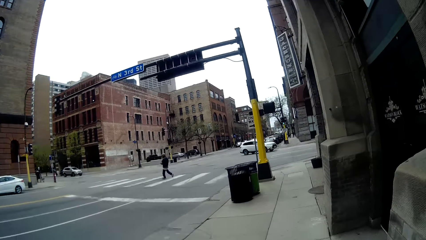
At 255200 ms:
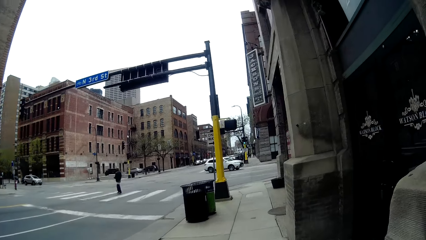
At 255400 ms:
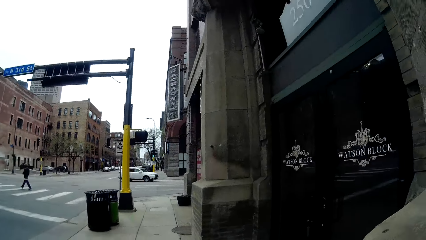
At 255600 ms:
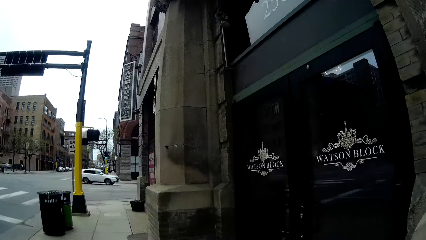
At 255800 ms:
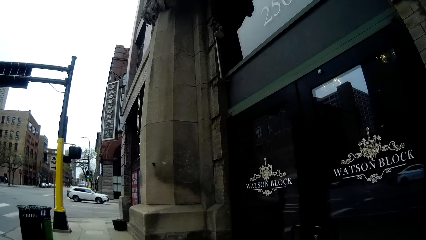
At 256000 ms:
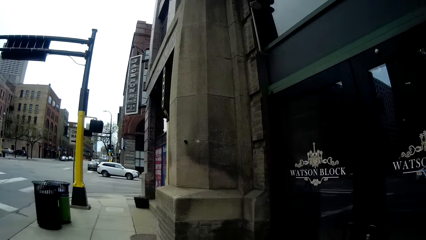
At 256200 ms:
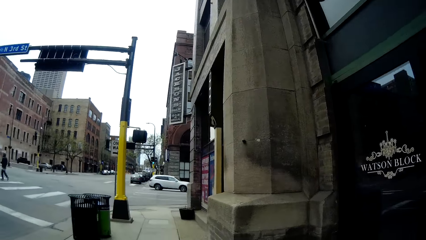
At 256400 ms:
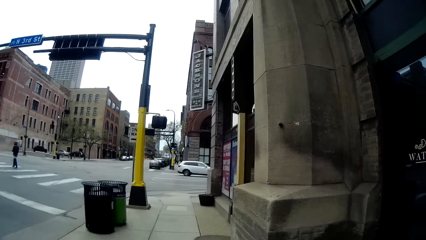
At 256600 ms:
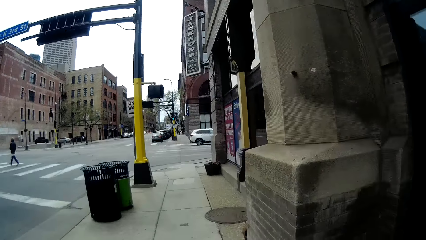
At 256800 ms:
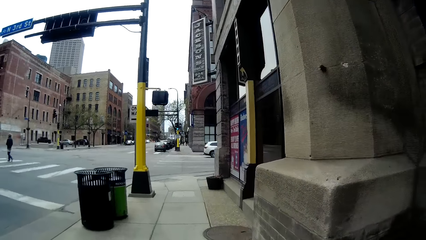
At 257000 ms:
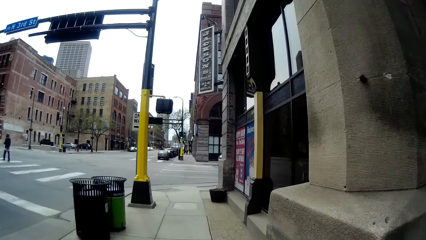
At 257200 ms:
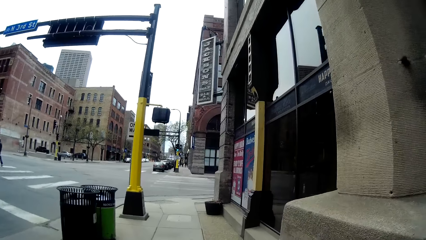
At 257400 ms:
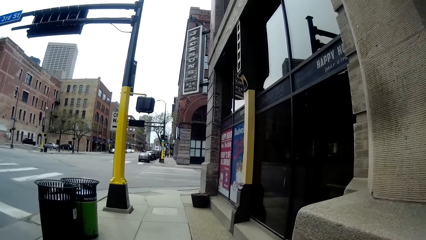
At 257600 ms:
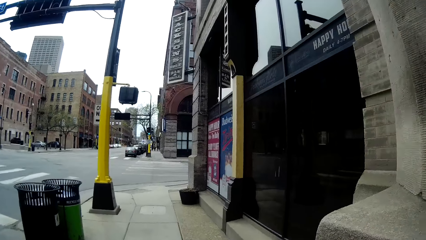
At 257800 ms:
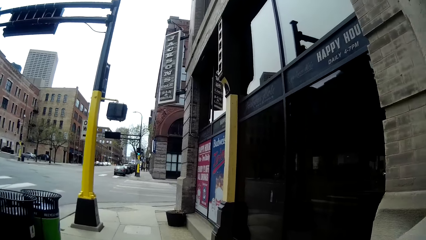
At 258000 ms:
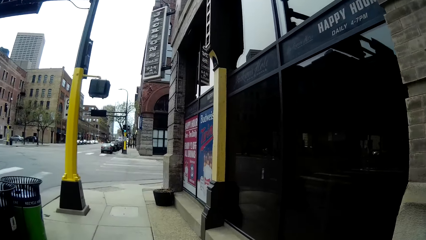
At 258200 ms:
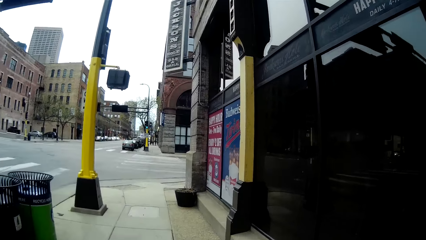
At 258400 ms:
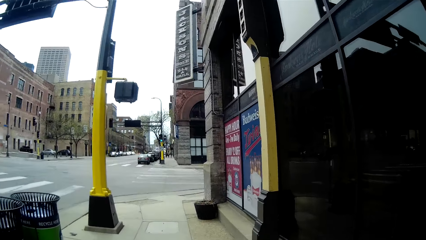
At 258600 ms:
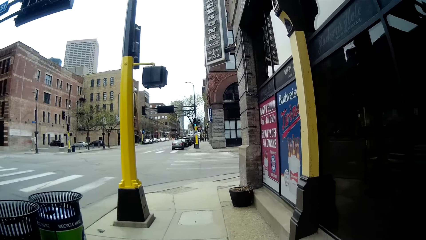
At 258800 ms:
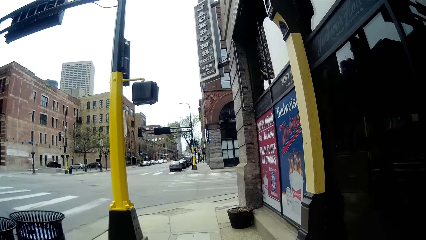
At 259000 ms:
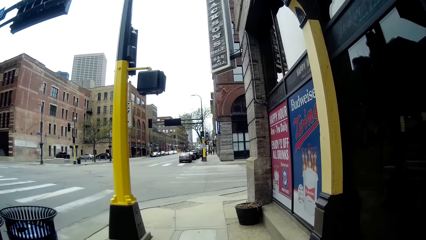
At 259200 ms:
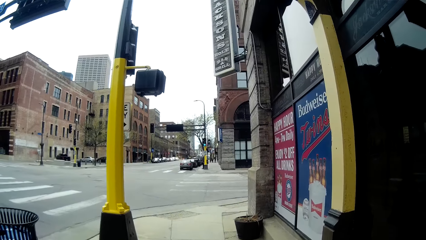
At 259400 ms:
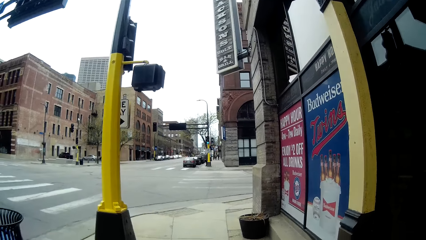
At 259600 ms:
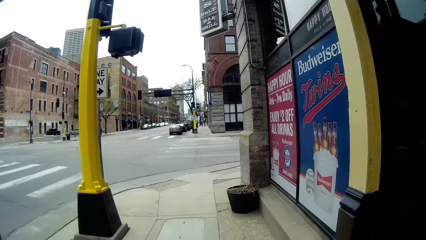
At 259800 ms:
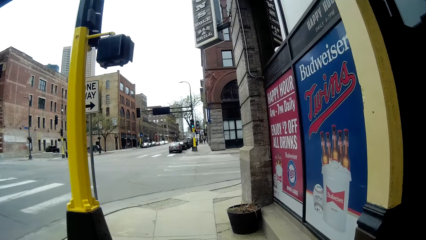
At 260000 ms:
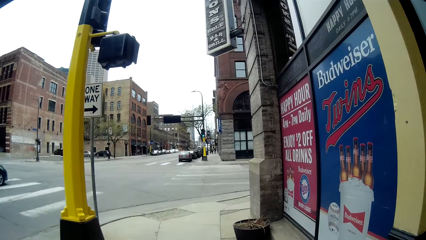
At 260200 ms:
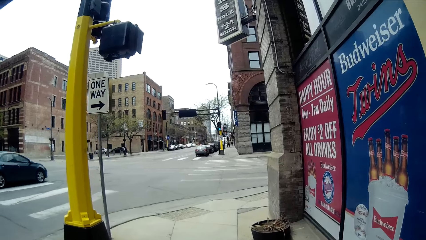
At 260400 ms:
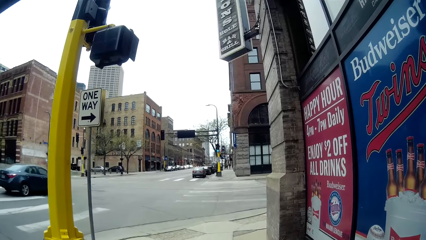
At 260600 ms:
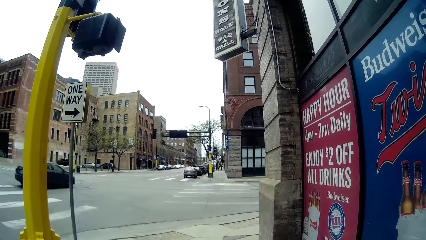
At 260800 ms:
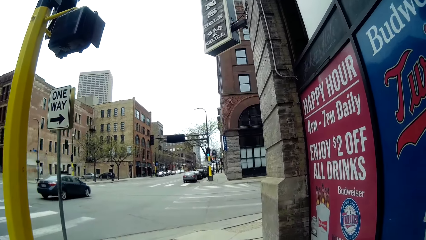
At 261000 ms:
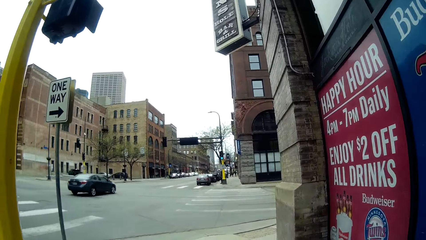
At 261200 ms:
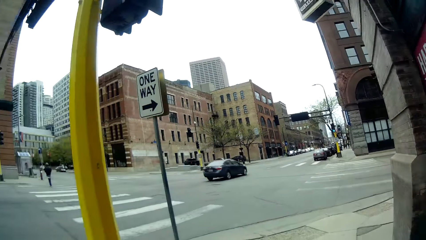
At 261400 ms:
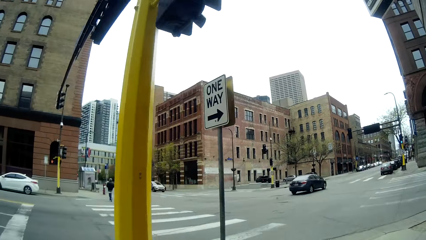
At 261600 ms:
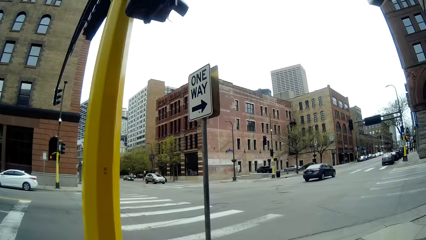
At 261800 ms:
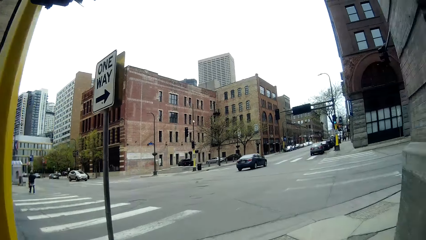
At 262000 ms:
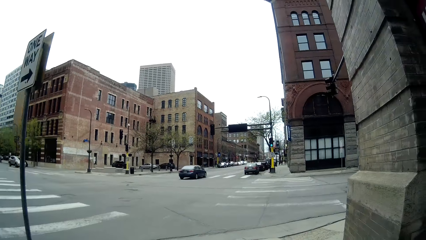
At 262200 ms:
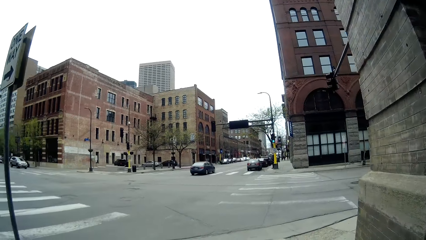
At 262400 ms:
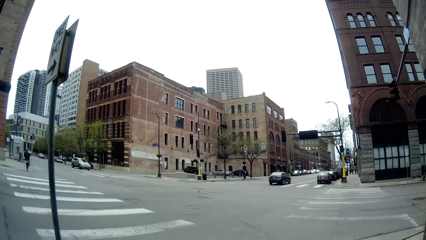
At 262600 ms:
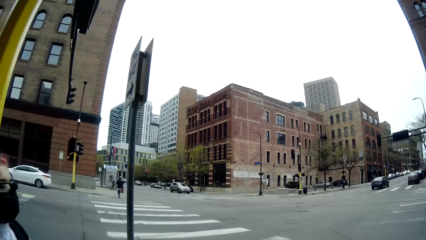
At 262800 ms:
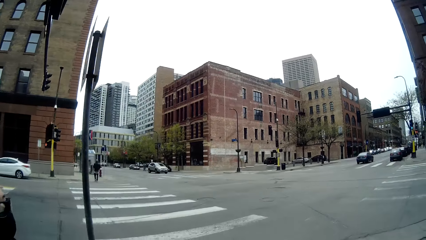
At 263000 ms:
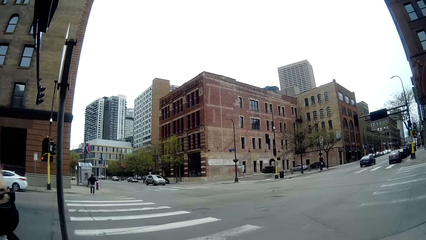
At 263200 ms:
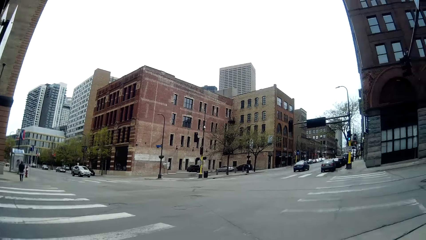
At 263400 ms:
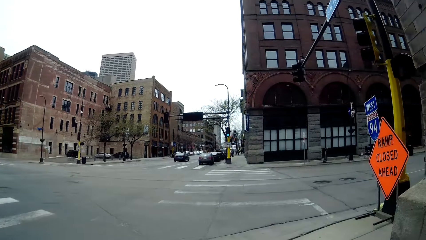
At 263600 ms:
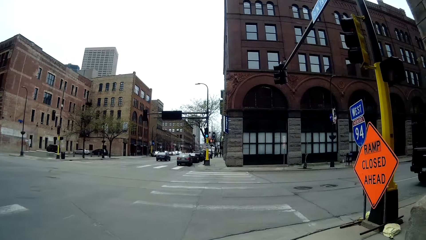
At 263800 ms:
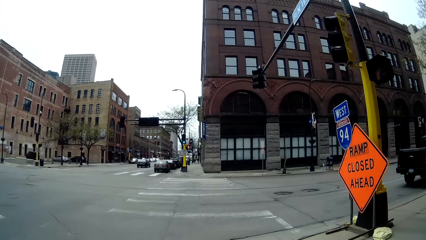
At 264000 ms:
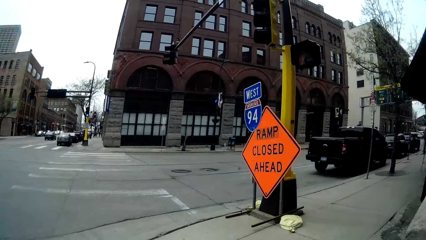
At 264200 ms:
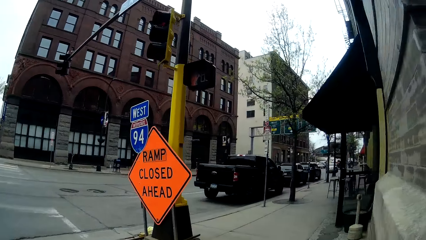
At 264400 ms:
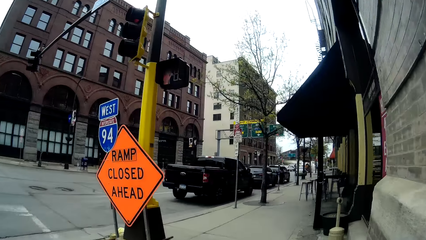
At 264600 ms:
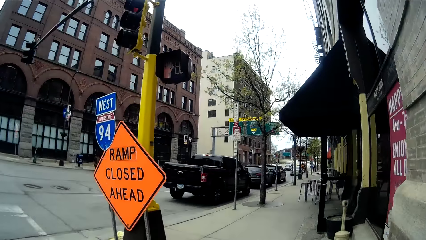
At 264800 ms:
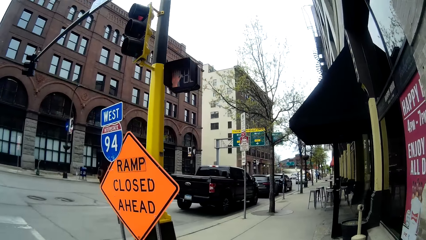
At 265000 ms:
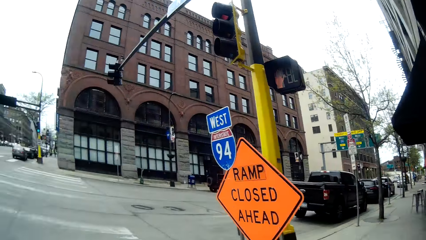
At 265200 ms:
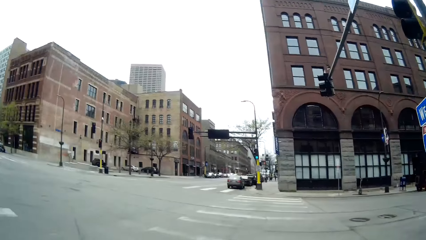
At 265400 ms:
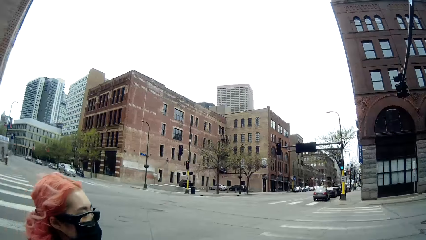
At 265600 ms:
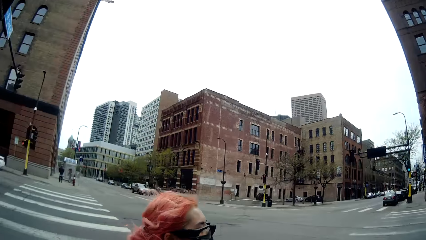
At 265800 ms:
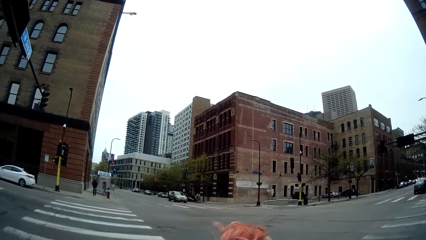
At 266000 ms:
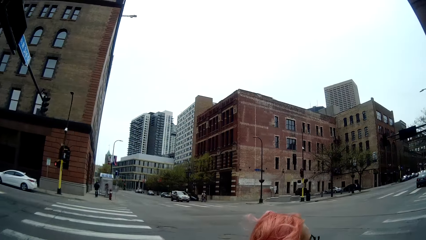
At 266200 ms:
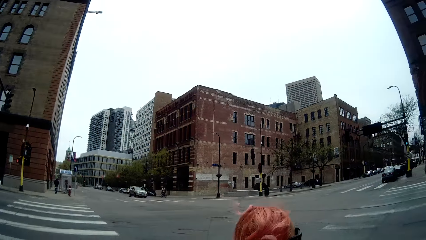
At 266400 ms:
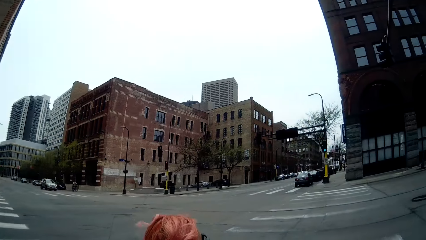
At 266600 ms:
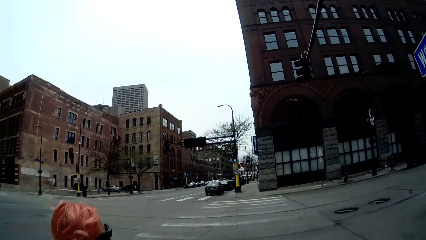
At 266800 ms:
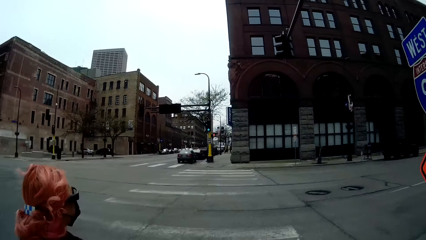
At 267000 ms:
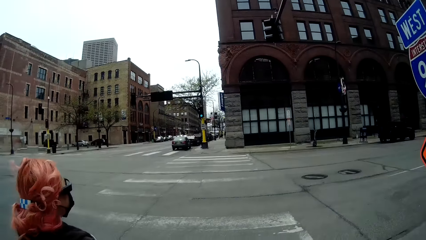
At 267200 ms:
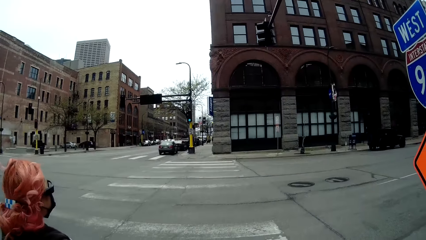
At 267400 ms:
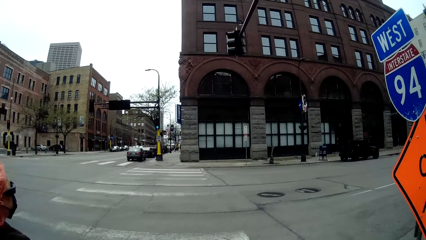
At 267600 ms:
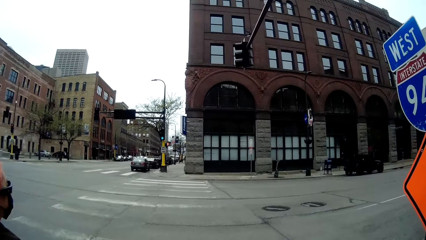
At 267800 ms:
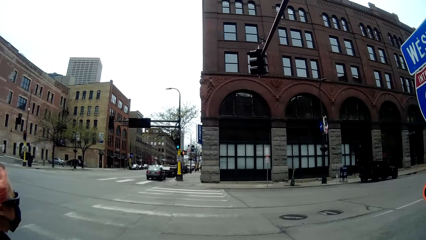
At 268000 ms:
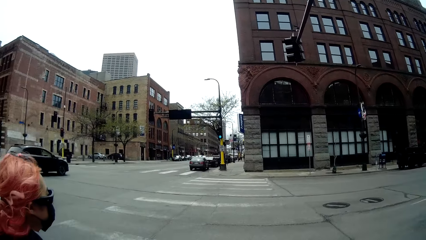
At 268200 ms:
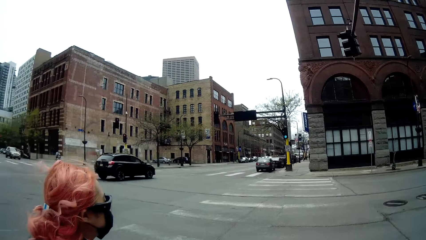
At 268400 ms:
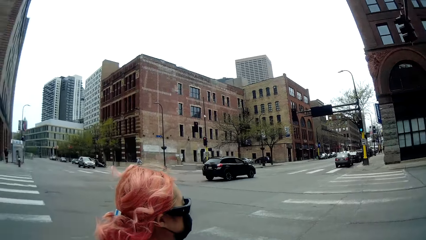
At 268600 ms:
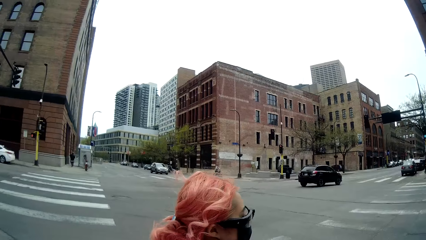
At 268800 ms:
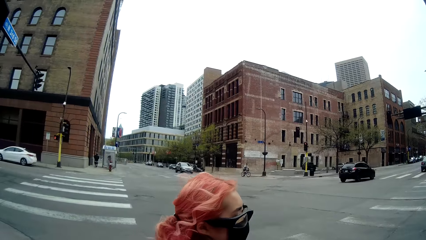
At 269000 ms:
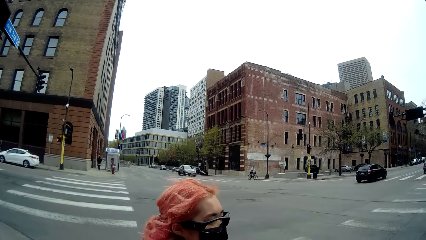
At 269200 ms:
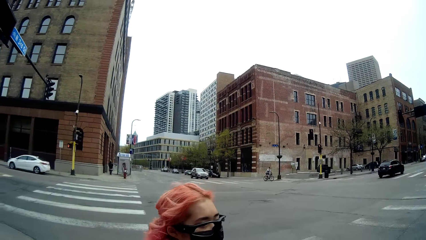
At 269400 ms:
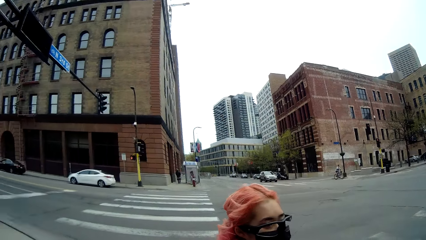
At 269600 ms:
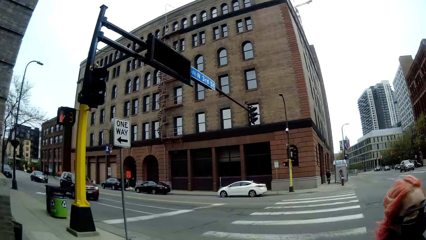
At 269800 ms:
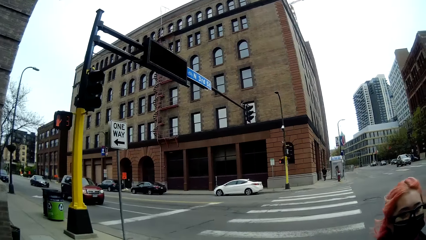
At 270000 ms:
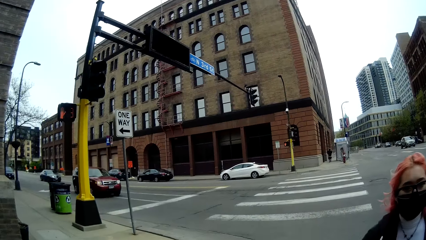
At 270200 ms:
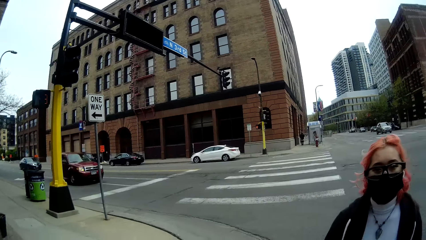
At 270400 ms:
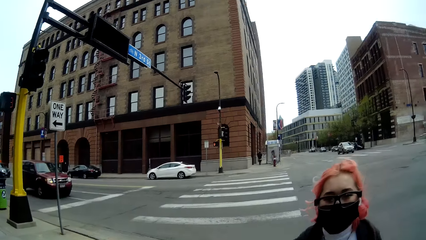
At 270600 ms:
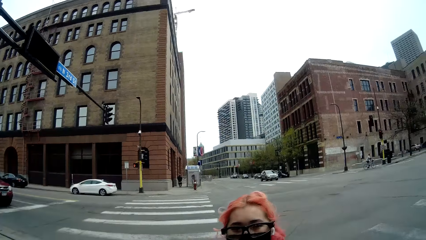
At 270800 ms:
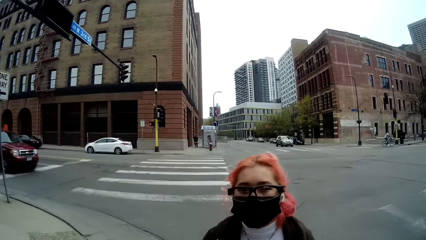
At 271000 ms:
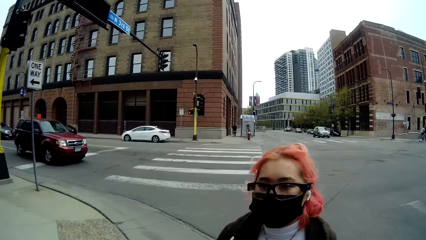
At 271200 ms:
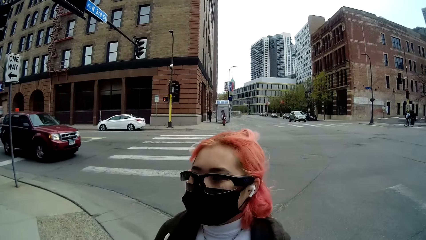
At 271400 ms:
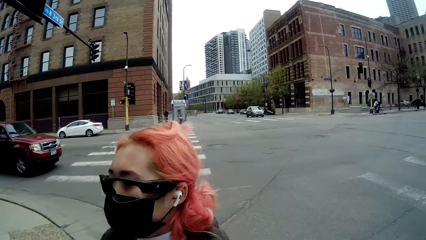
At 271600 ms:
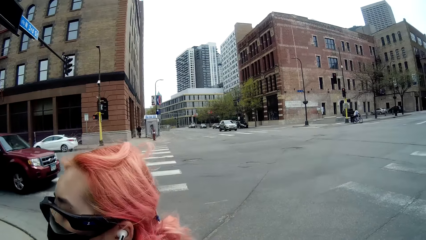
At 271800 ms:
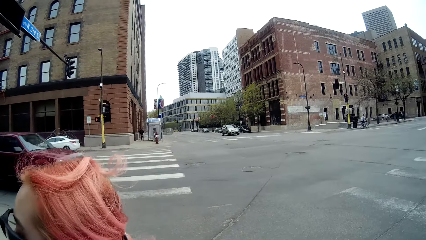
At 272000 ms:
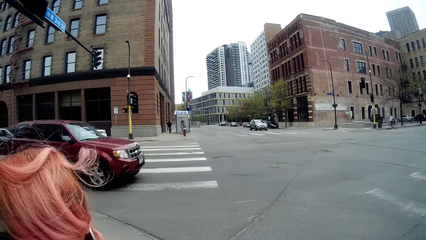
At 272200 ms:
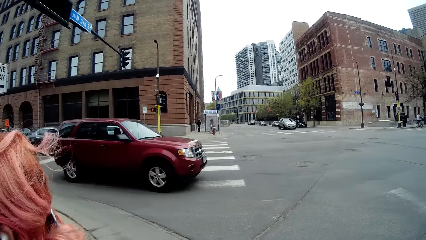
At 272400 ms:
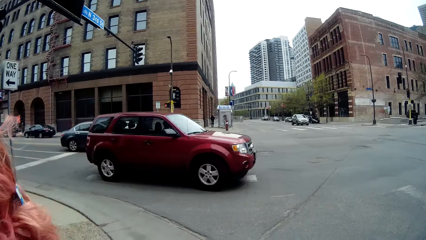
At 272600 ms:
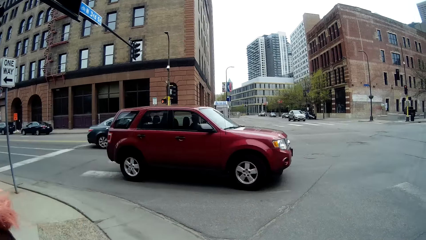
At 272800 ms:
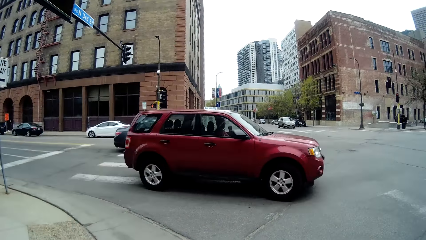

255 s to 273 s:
The camera wearer interacts with the woman. They look around and stand.
